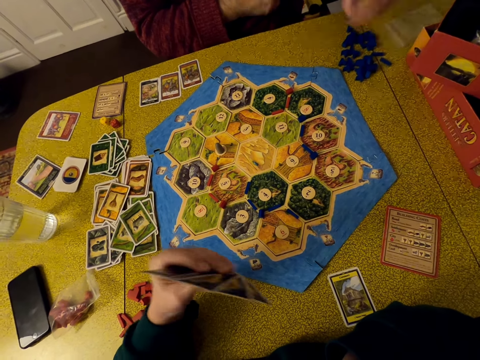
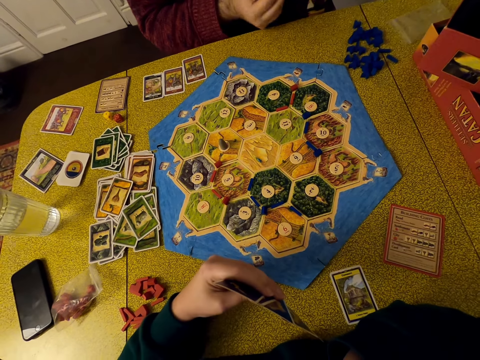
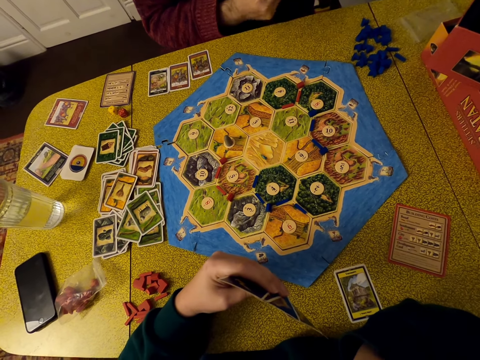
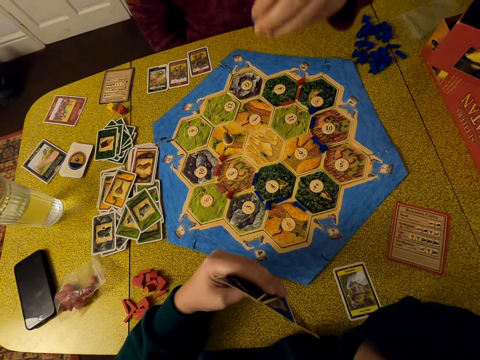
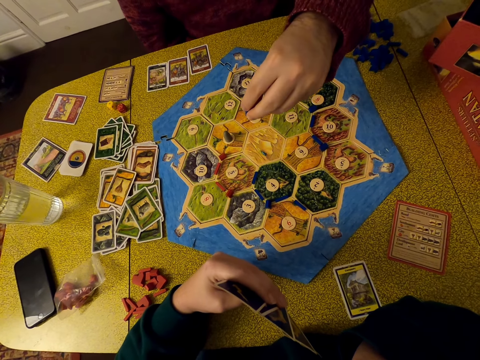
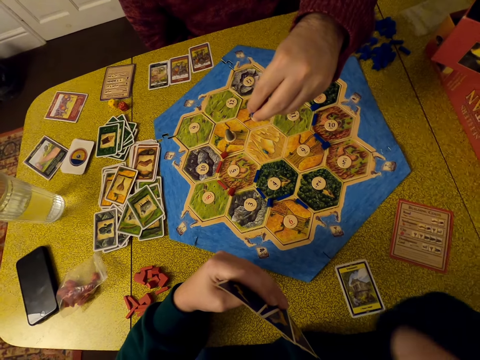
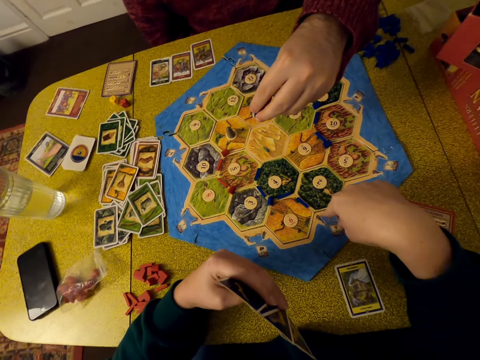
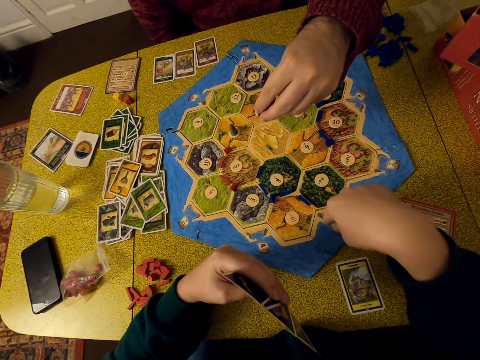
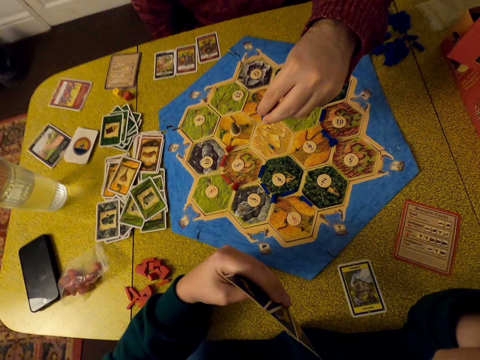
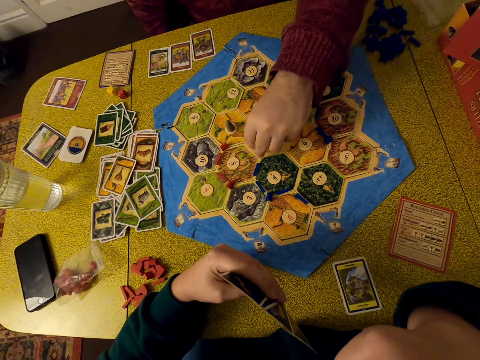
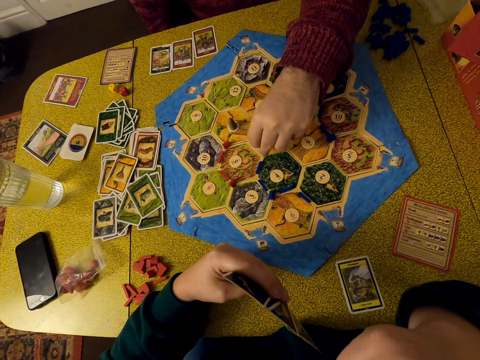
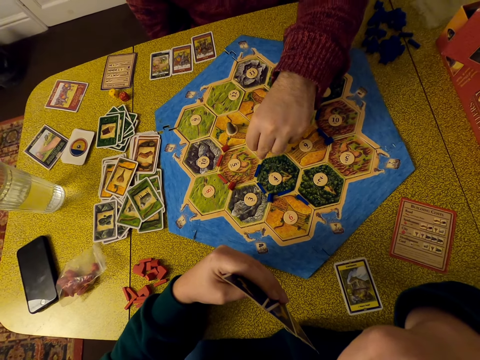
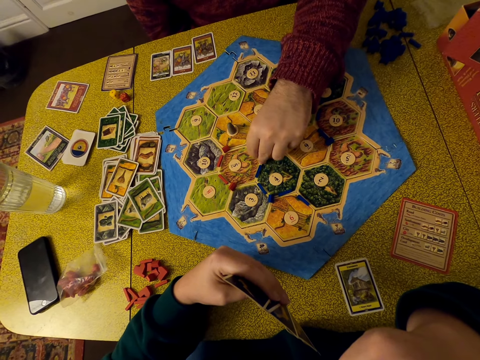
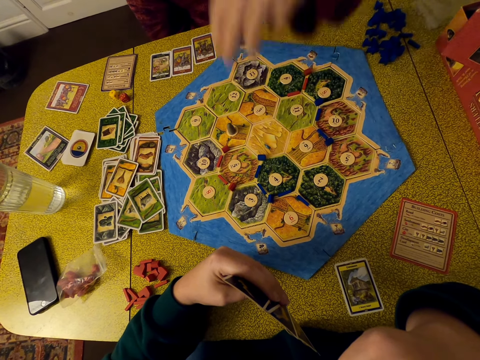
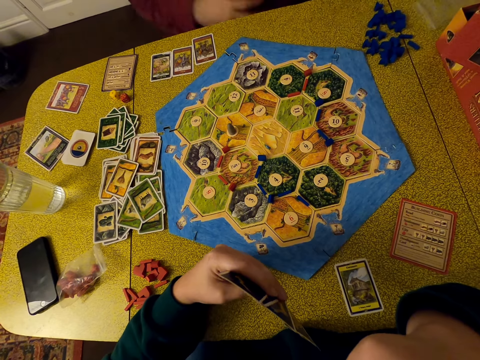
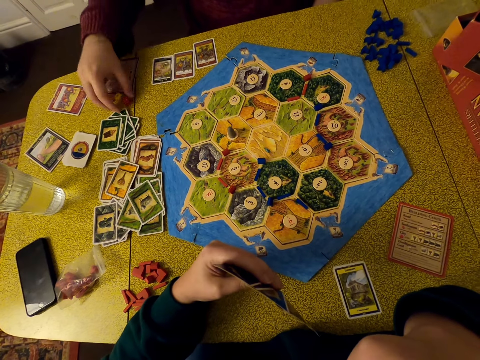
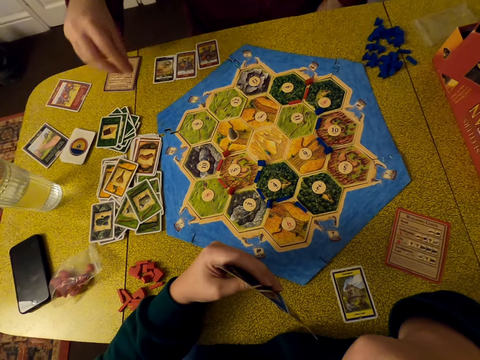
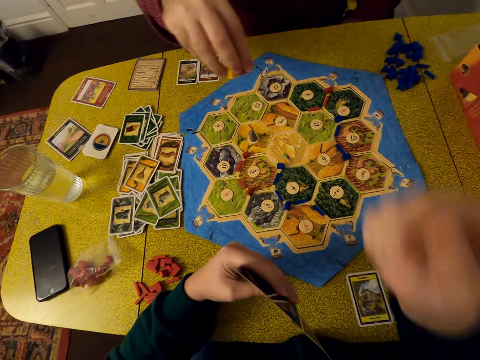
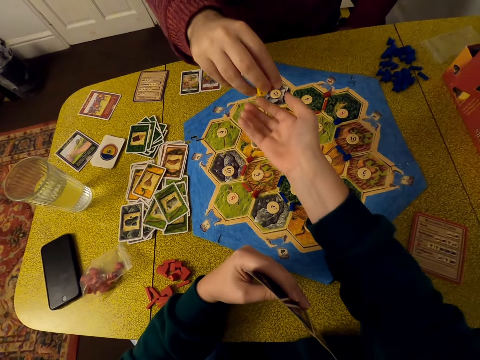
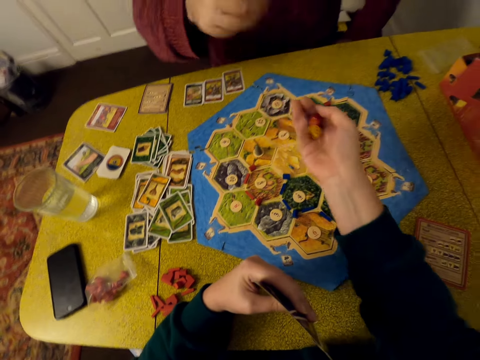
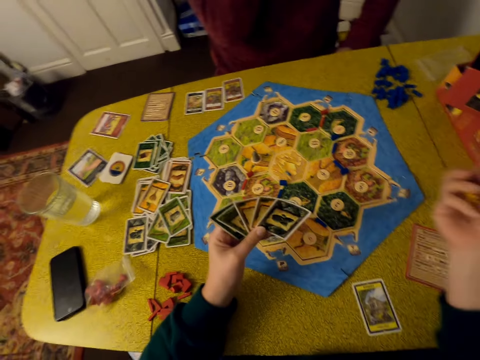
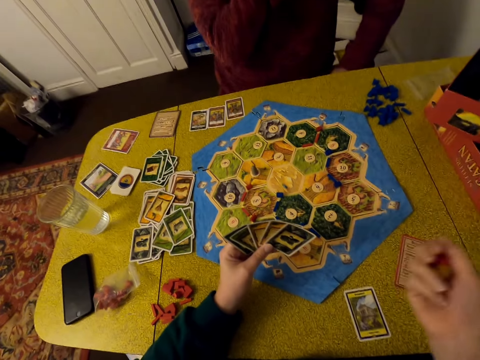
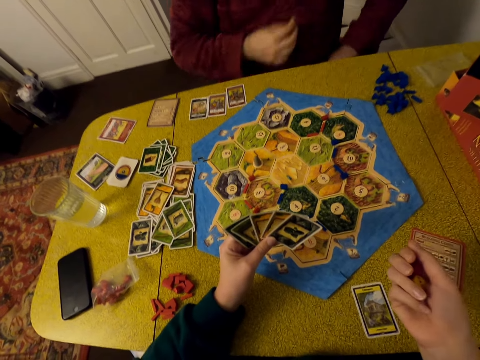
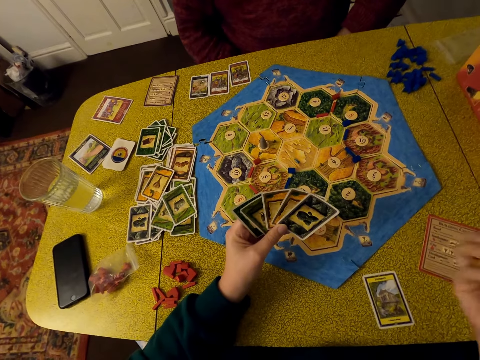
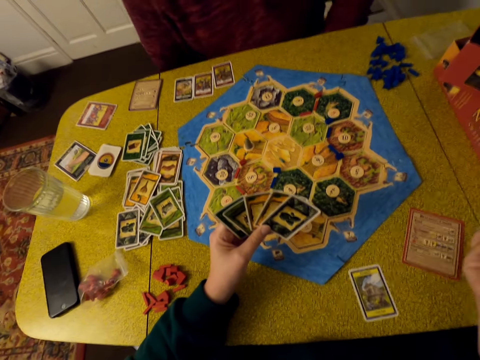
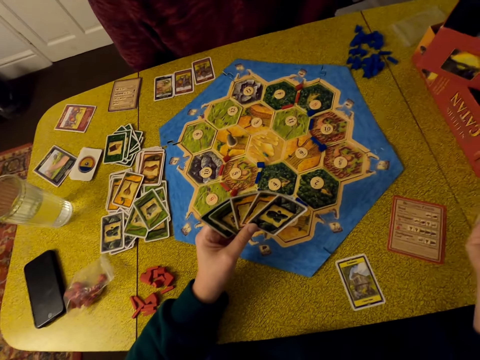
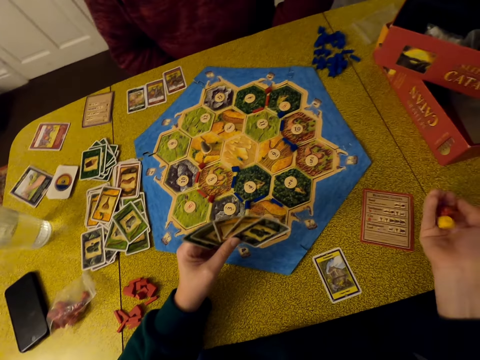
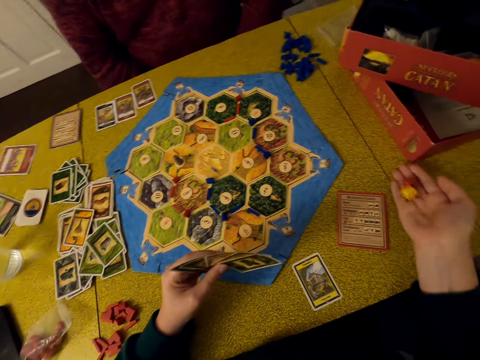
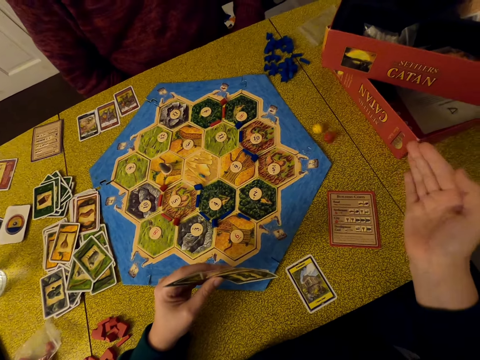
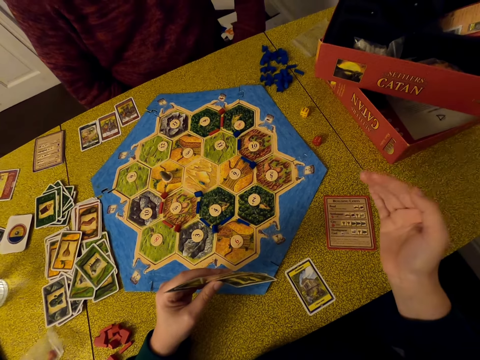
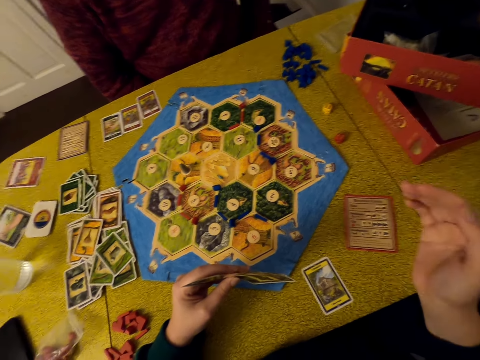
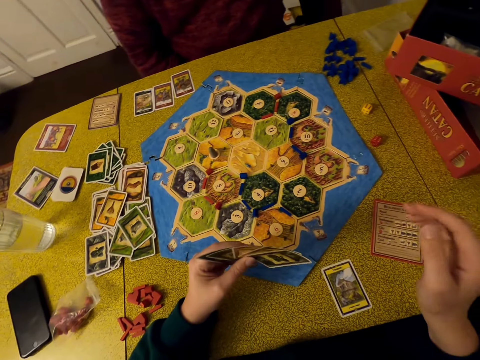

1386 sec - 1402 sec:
A man holds something. The camera wearer looks around. The man puts the bricks on the pattern. The man holds something above the board or pattern. The camera wearer points on the board. They look around. The man moves his hand. The man picks up dice on the table. The man gives the camera wearer the dice. The camera wearer takes the dice from the man. They juggle the dice. The man touches his face. The camera wearer shakes the dice. The man moves around. The camera wearer puts the dice on the table.

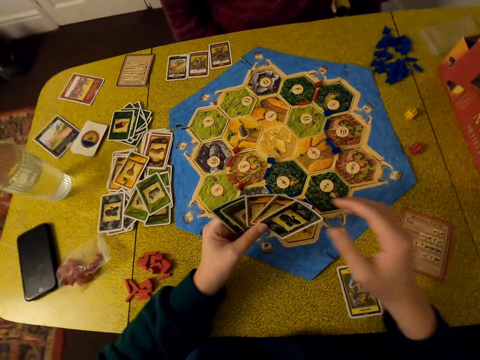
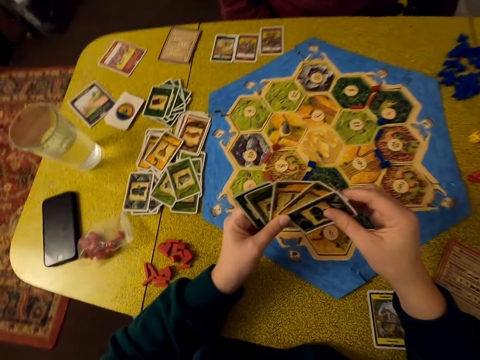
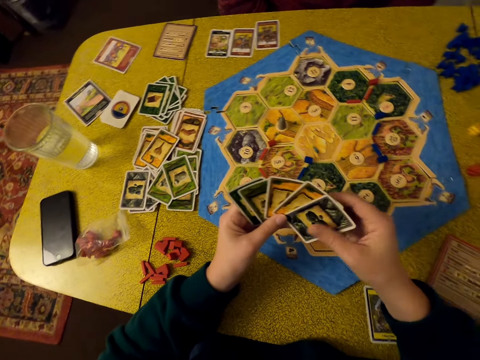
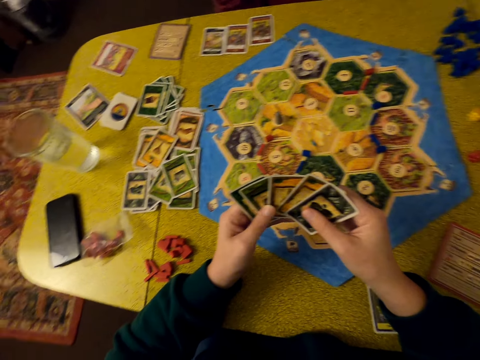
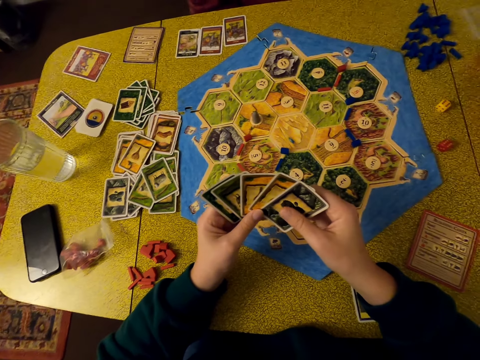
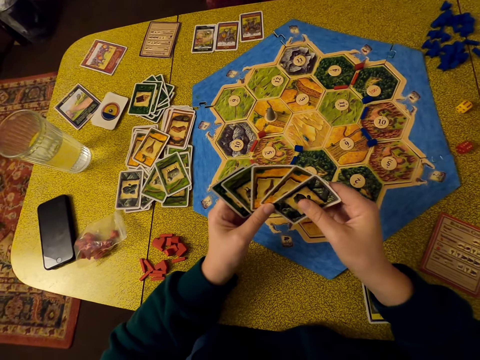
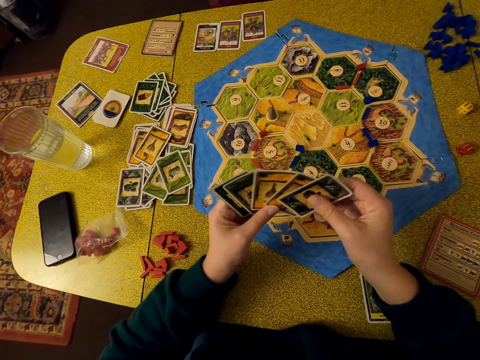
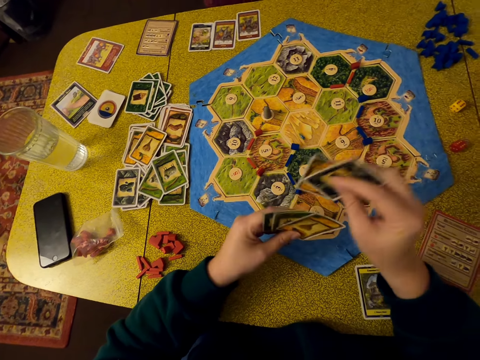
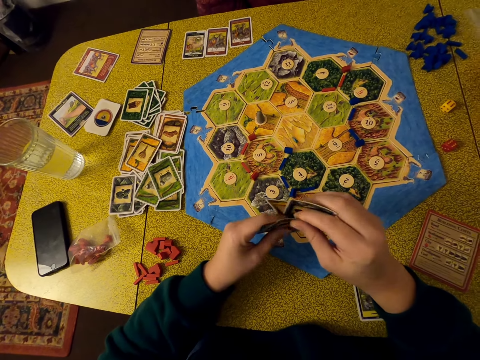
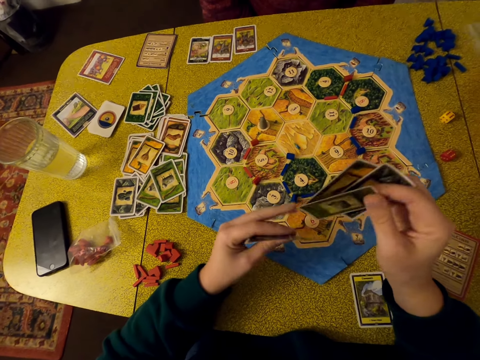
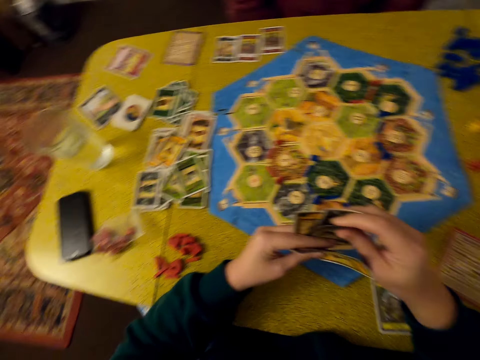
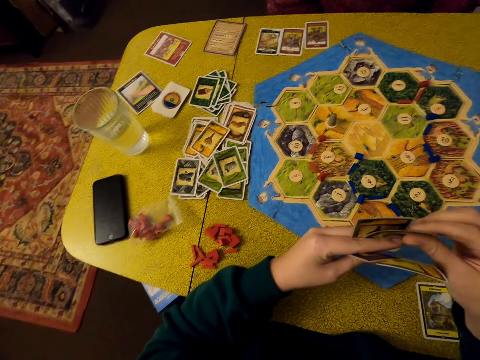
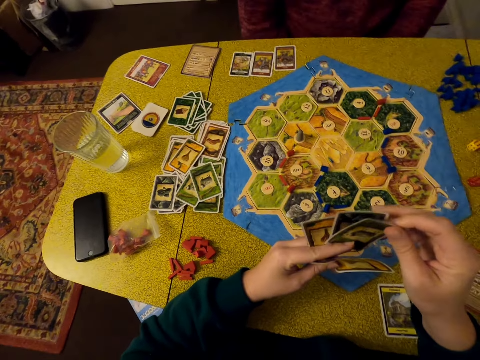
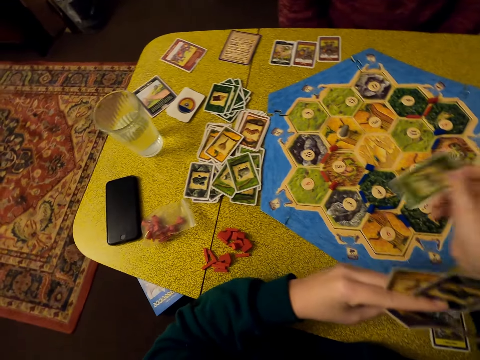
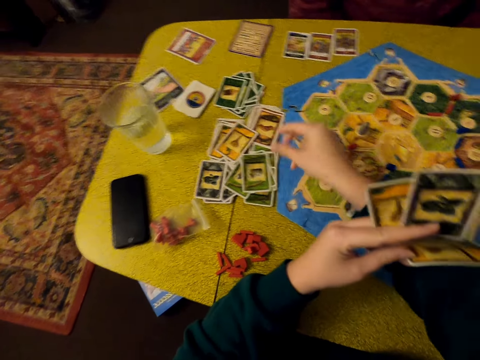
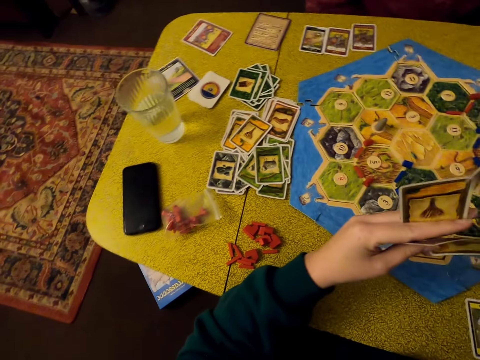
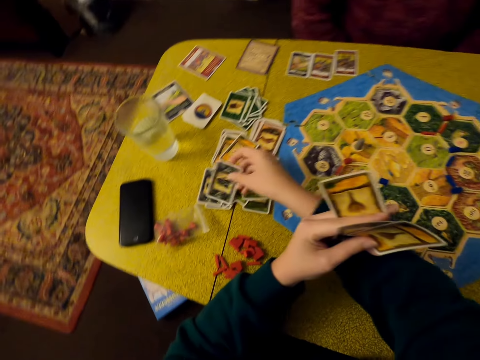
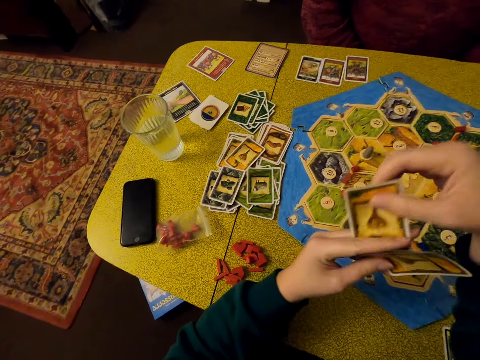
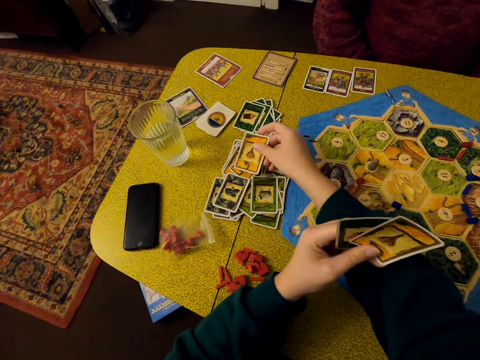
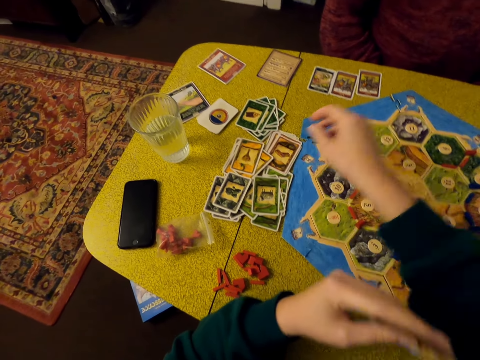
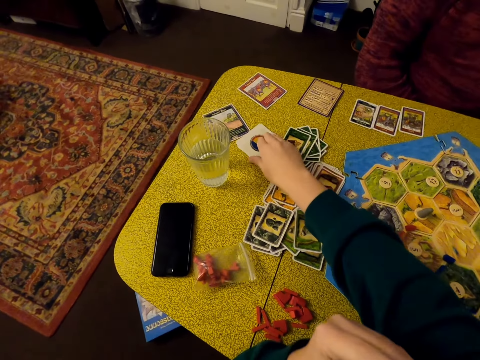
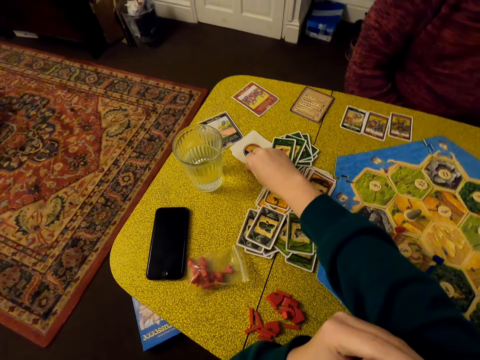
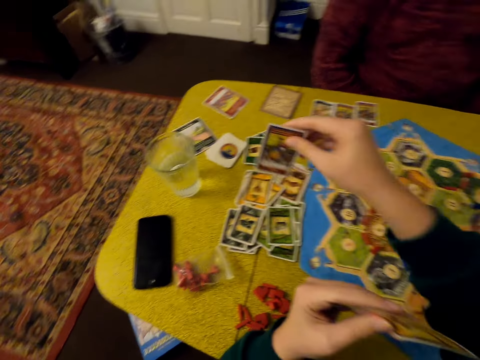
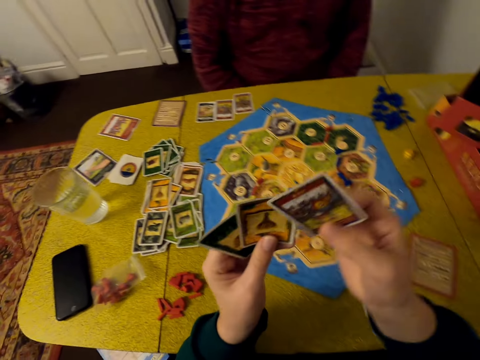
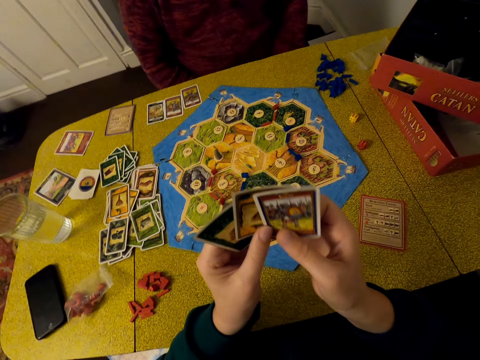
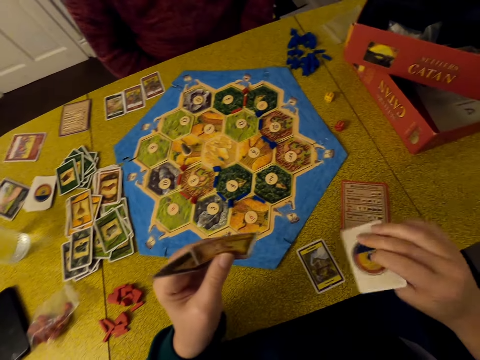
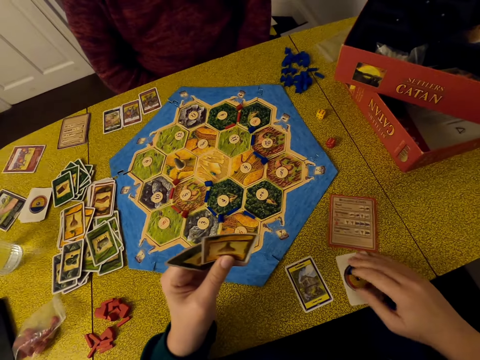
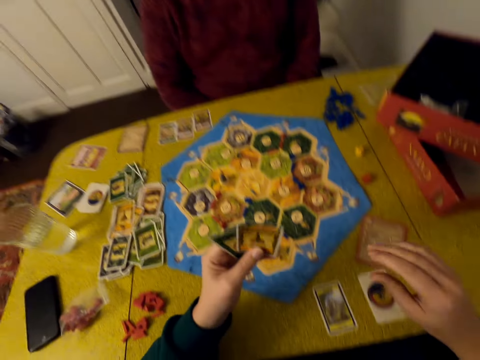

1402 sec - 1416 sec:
The camera wearer holds the cards. They pick up cards. They select the cards. They put a card on the table. They distribute cards on the table. They pick up a card and put the card on the table. They pick up a card and put the card on the table. They pick up a card on the table. They hold cards. They pick up a card and put the card on the table.
